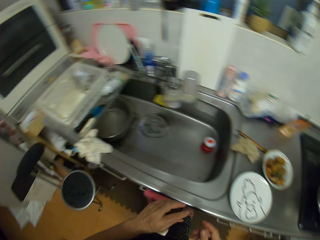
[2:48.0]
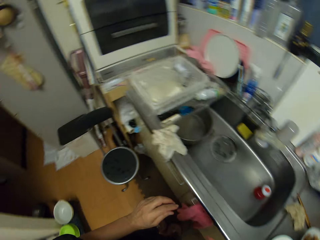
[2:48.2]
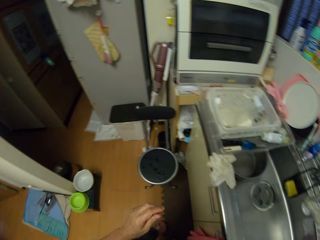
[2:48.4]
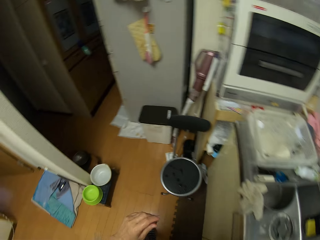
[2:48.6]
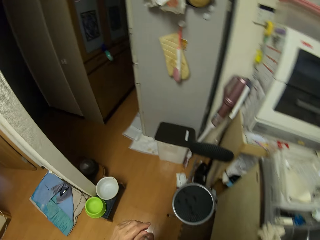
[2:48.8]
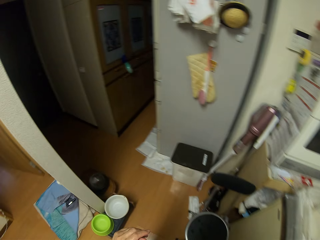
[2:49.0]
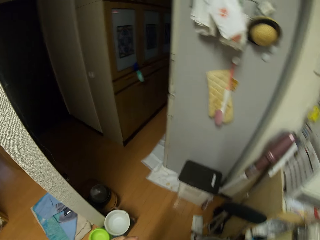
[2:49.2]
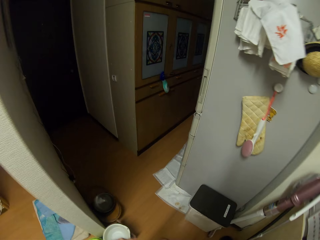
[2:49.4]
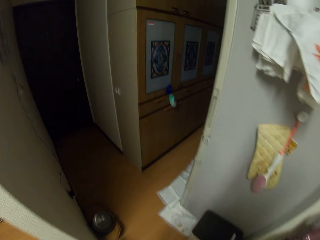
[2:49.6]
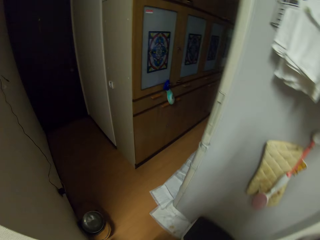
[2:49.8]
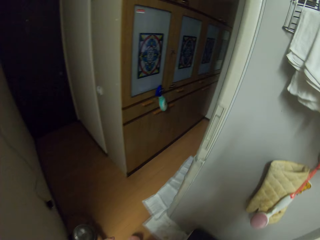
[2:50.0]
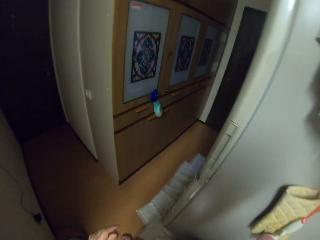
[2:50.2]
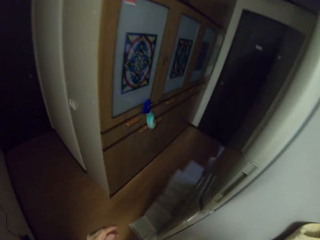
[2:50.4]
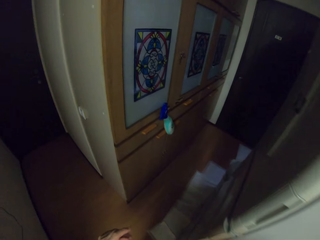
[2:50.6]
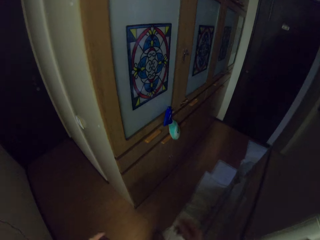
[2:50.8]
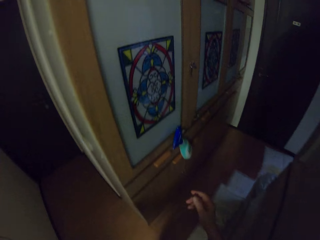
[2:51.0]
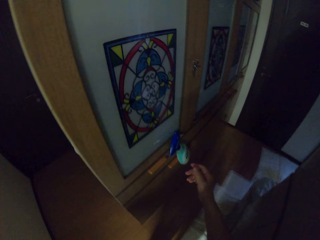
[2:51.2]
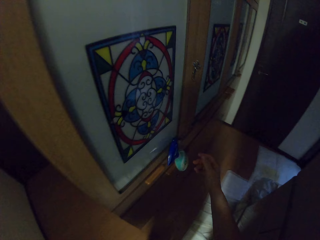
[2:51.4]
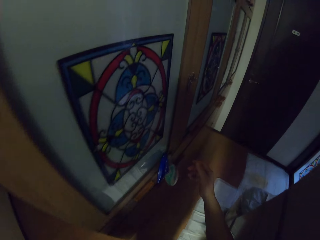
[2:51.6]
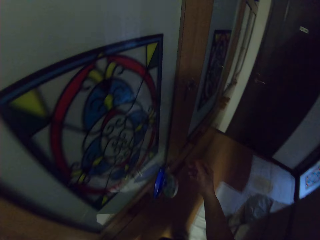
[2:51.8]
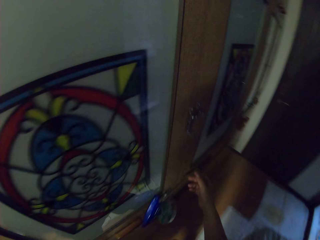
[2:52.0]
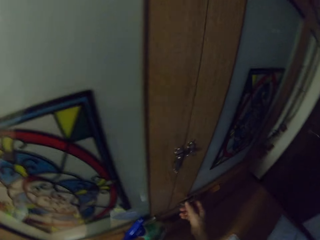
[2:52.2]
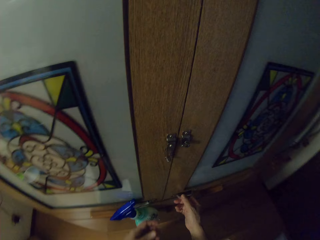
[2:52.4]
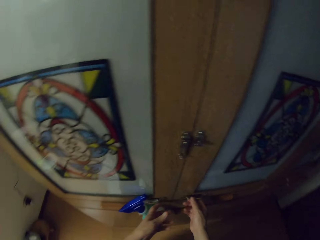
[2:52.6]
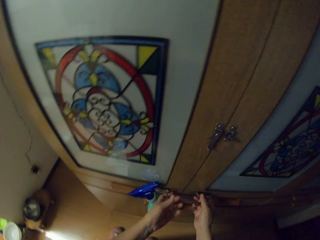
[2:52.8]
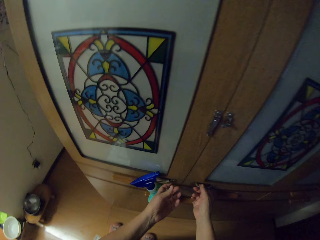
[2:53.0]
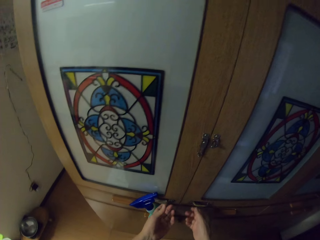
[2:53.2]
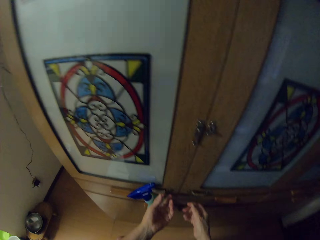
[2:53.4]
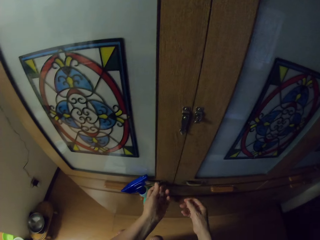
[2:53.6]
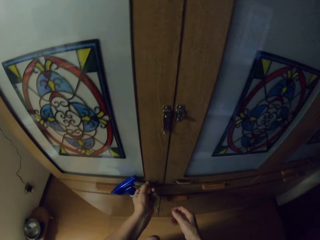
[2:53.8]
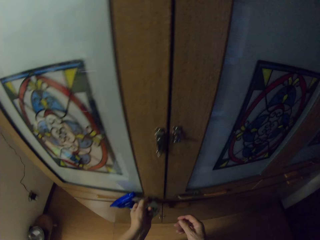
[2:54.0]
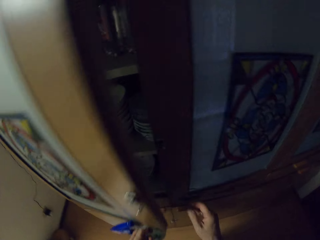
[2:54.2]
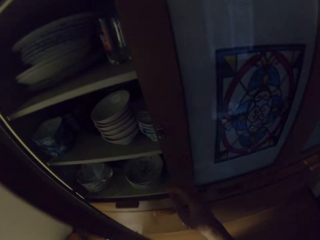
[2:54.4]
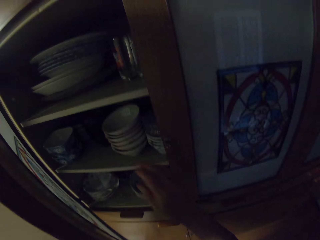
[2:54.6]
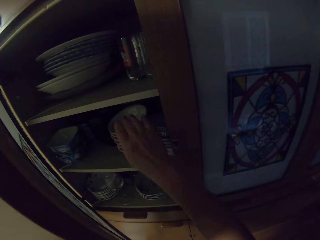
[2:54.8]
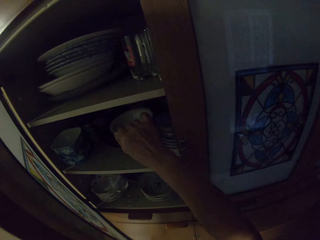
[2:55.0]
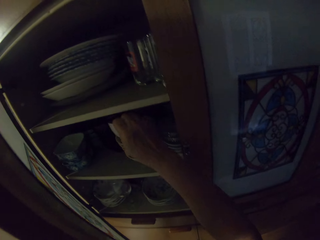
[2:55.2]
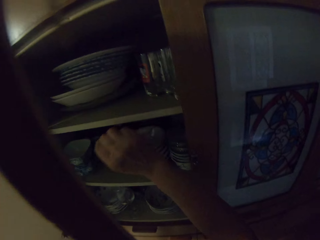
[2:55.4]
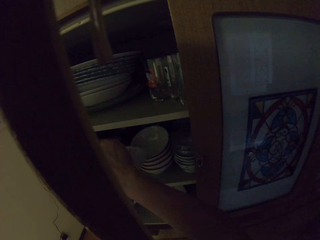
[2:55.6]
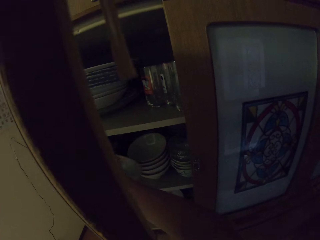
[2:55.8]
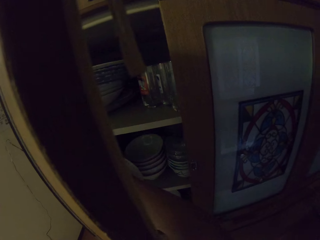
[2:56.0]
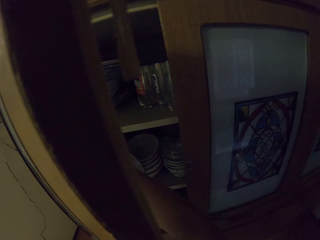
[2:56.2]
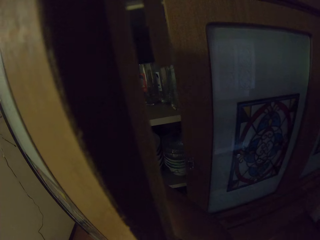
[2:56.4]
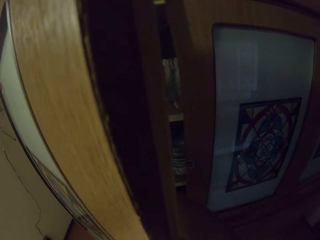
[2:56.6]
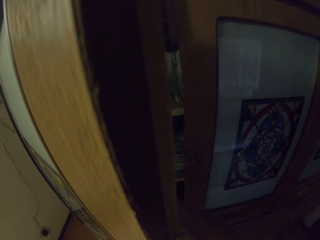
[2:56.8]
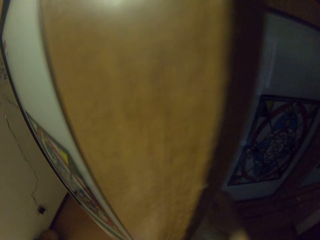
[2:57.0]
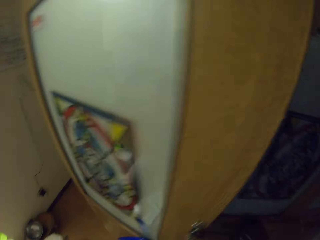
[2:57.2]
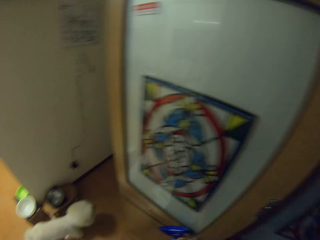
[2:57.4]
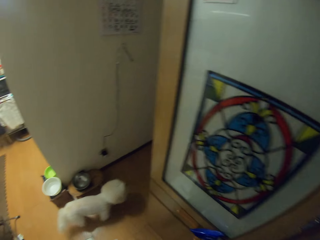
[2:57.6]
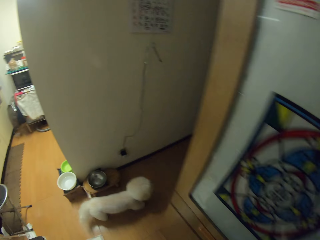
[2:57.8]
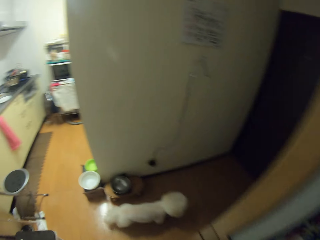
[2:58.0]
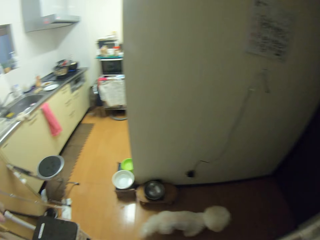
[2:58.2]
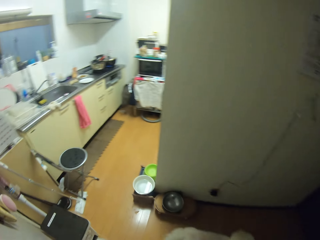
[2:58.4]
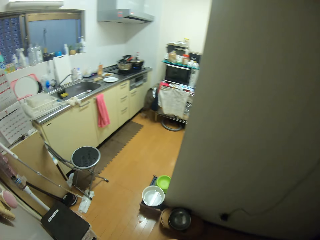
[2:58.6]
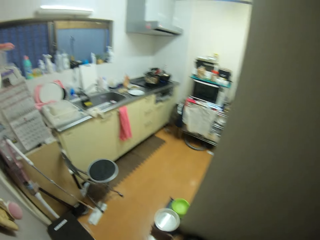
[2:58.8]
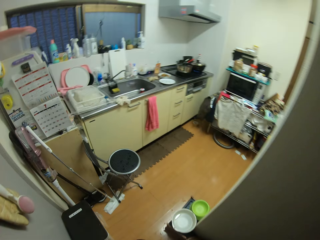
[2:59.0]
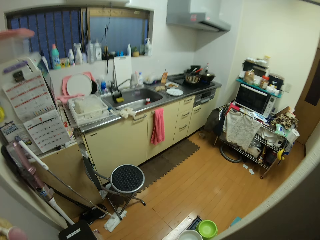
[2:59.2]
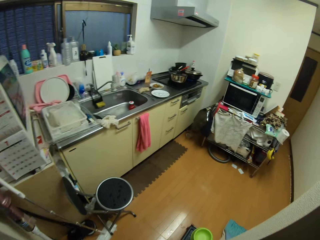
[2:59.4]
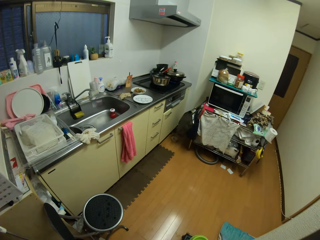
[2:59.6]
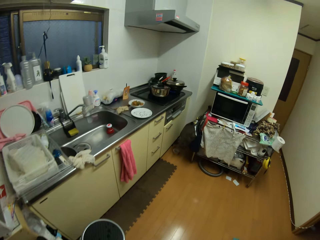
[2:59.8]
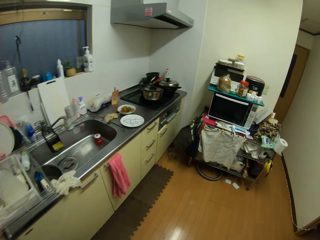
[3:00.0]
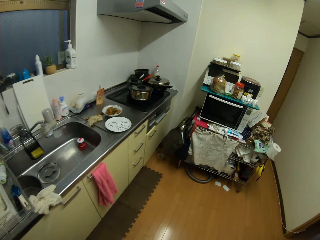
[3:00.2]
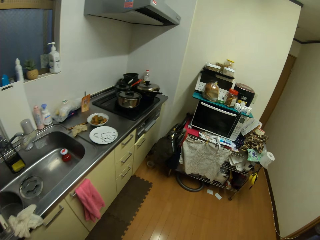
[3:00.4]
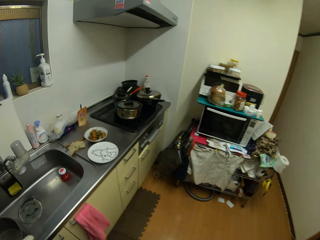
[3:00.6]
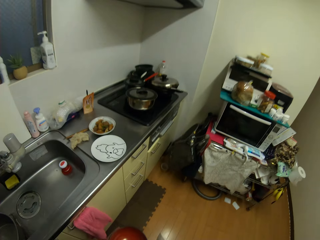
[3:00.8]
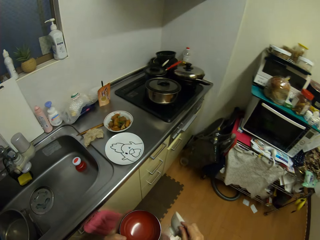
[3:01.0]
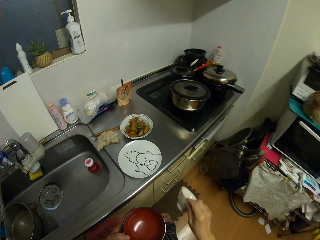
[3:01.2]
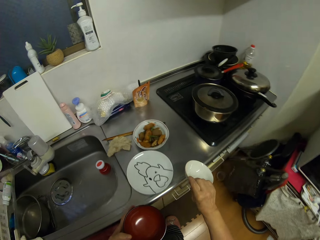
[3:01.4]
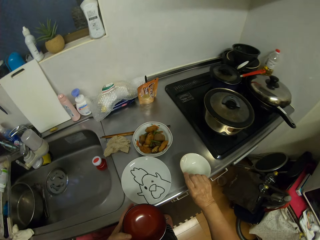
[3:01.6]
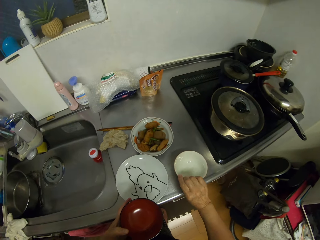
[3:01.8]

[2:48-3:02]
The camera wearer pushes the plate aside. They walk around the room. They open the cupboard. They pick plates or a bowl from the cupboard. They close the cupboard. They walk around the room.

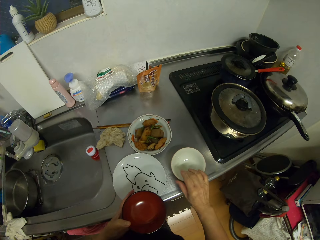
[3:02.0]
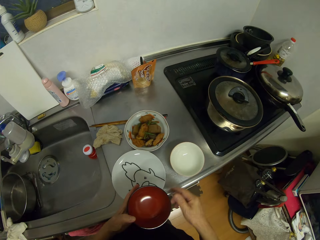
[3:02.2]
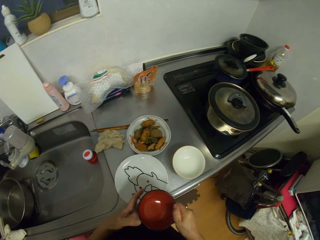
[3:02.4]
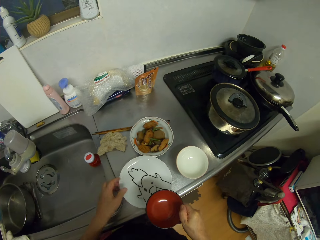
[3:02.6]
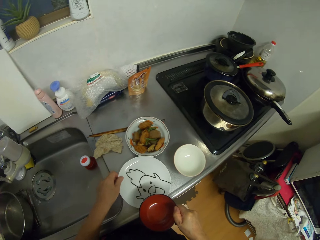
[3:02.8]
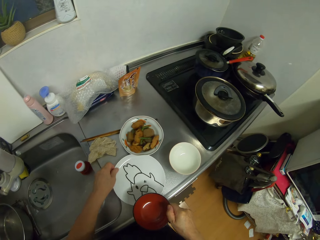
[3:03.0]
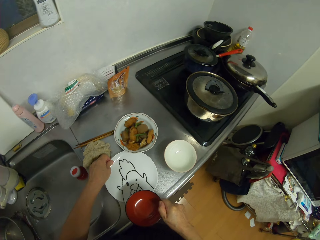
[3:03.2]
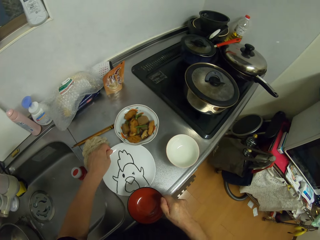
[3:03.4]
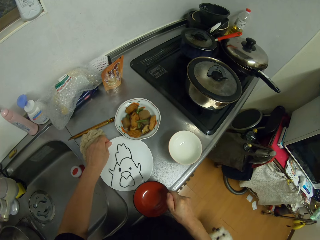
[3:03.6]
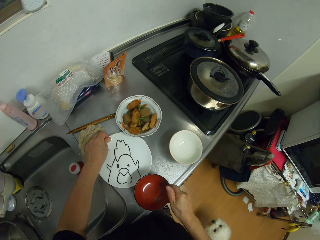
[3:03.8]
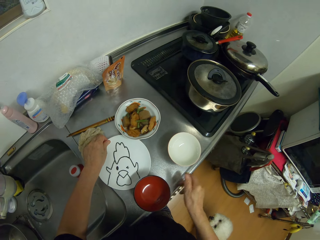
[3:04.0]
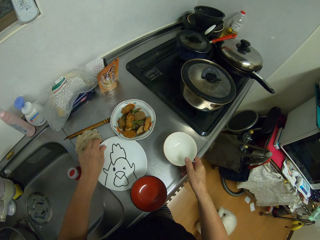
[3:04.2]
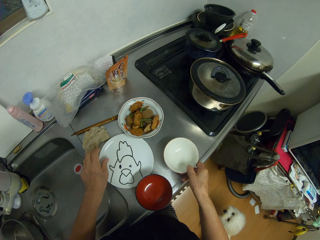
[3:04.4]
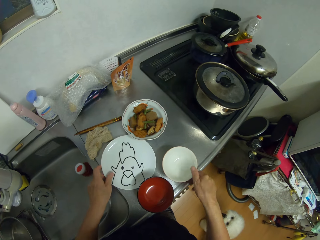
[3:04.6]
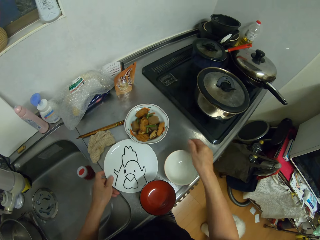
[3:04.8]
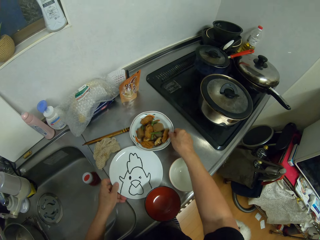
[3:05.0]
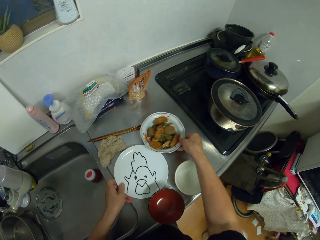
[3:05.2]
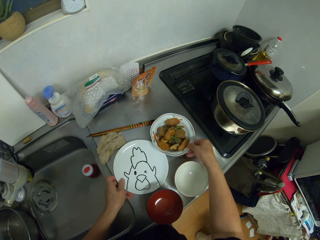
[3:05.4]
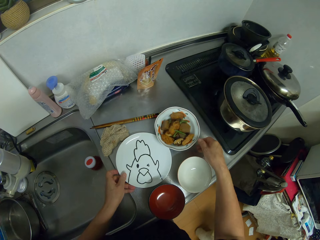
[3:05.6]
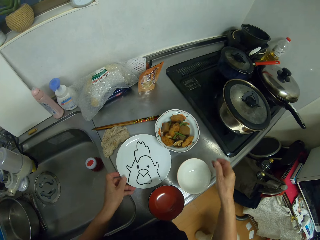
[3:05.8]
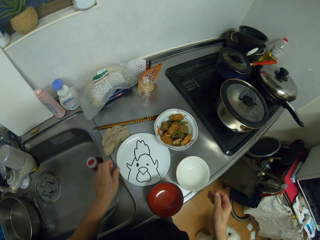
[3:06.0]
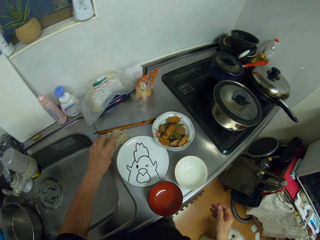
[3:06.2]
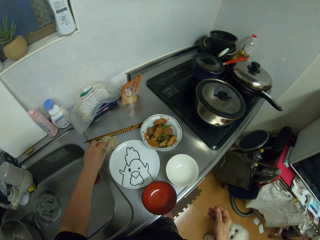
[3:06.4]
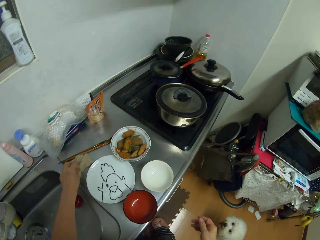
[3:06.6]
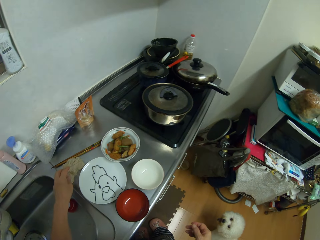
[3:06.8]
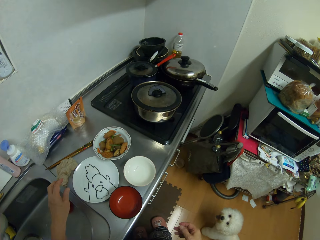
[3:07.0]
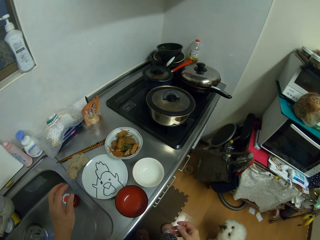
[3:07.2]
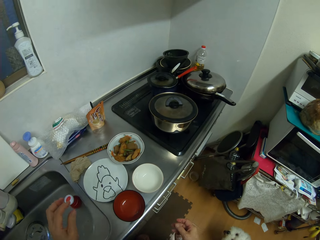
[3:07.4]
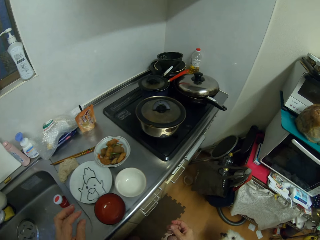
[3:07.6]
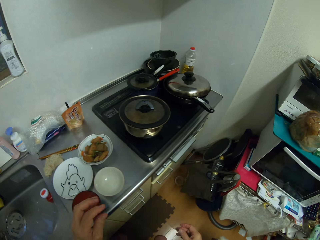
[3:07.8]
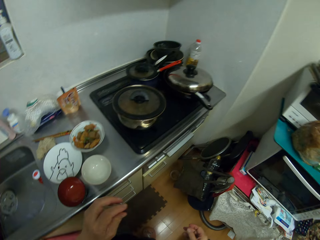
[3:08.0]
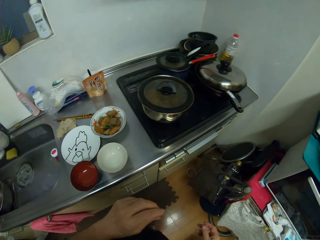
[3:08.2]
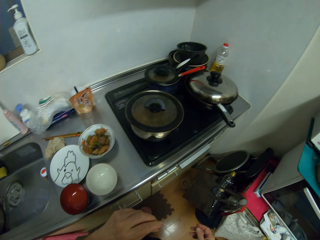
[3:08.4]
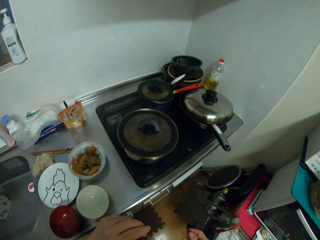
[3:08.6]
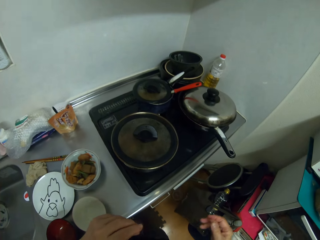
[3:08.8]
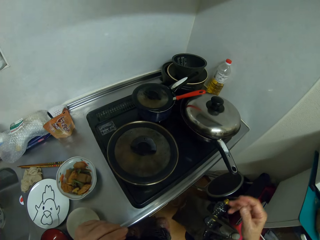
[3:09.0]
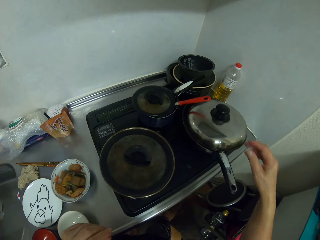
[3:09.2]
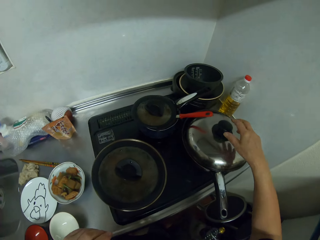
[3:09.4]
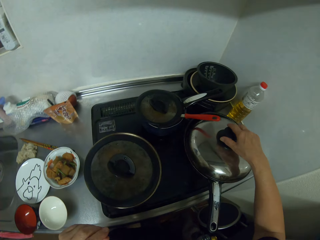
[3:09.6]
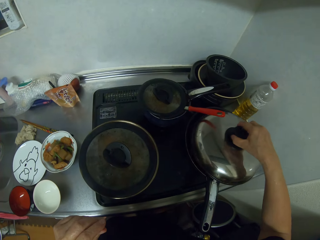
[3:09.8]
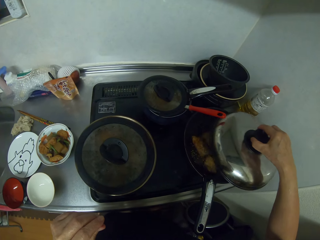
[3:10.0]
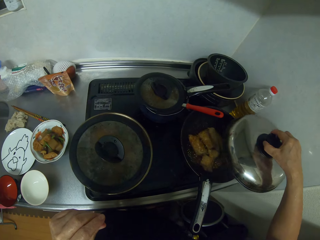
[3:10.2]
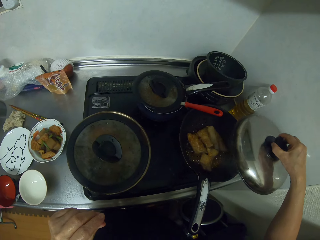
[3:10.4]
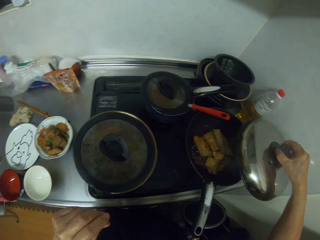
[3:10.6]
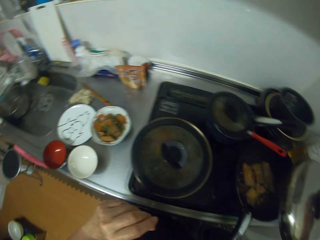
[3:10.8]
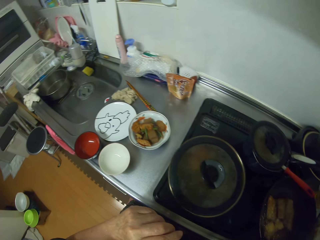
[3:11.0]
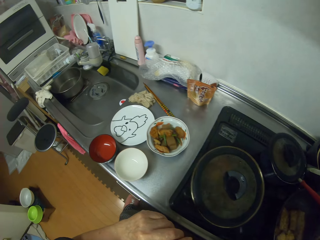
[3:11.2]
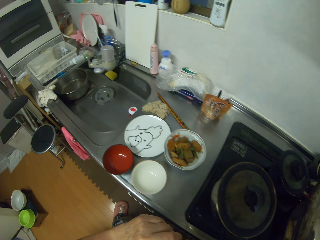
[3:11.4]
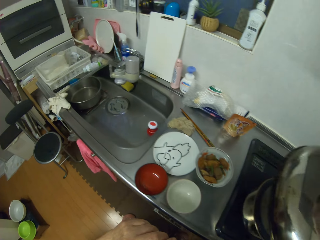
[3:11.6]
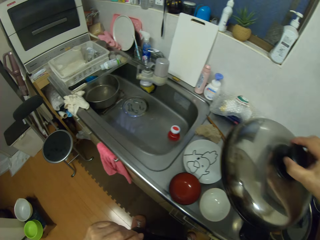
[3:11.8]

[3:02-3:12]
The camera wearer puts the plates or bowl on the counter top. They push the plates on the kitchen top. They align the plates on the kitchen top. They open the cooking pot.
